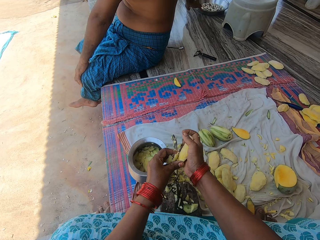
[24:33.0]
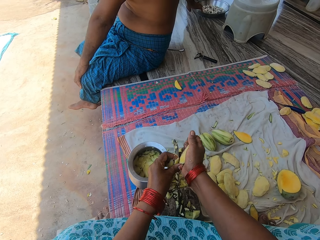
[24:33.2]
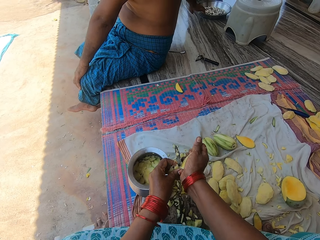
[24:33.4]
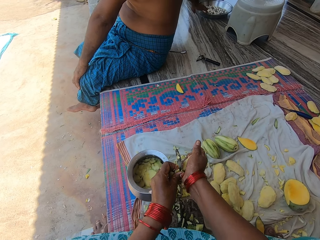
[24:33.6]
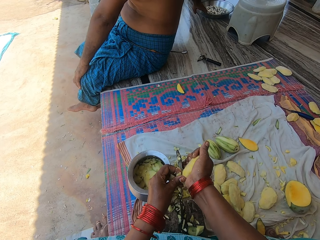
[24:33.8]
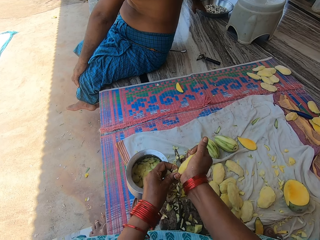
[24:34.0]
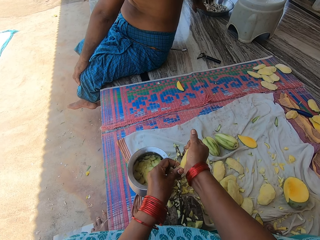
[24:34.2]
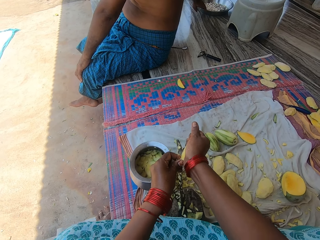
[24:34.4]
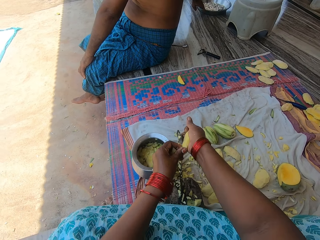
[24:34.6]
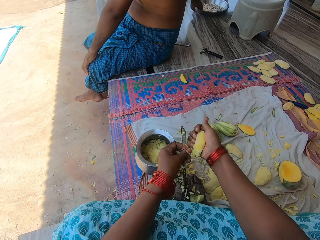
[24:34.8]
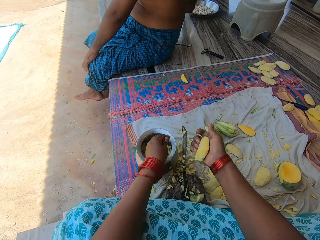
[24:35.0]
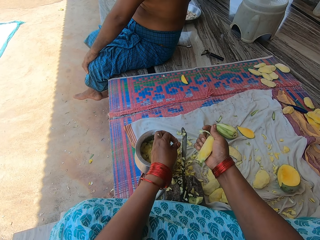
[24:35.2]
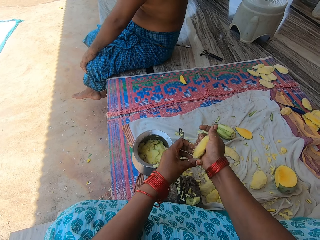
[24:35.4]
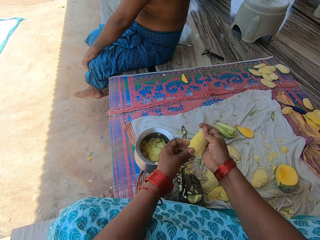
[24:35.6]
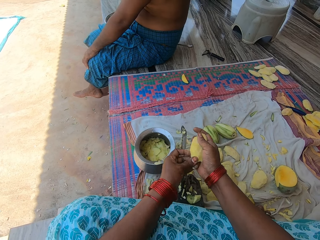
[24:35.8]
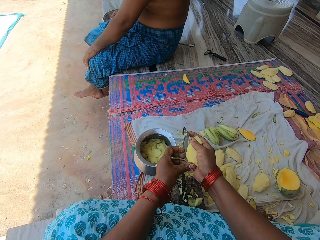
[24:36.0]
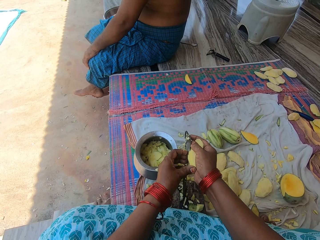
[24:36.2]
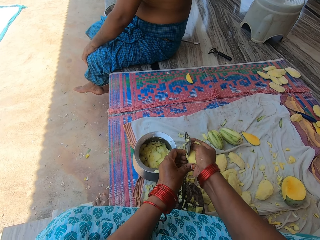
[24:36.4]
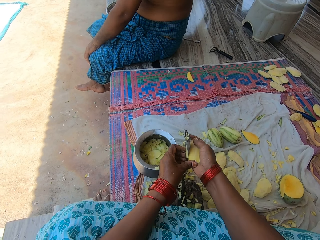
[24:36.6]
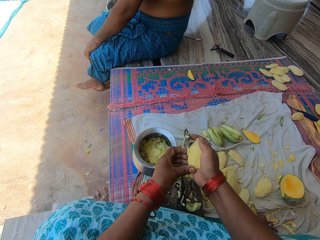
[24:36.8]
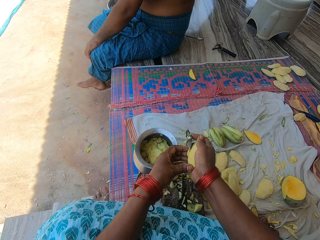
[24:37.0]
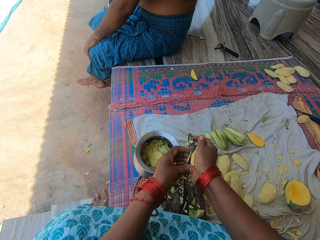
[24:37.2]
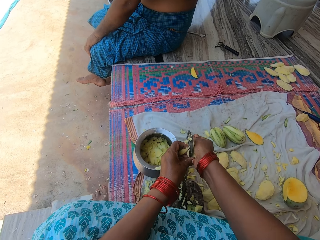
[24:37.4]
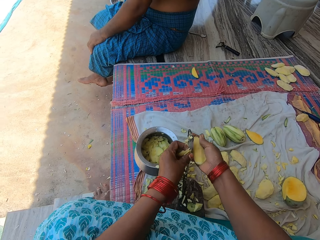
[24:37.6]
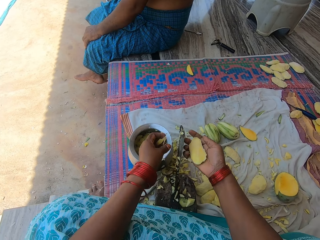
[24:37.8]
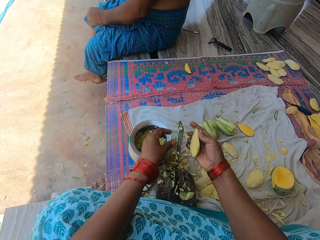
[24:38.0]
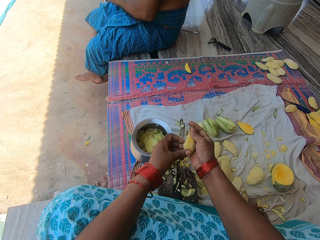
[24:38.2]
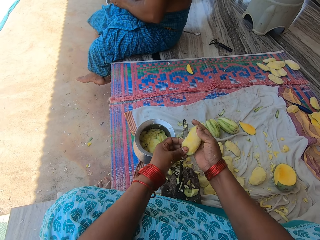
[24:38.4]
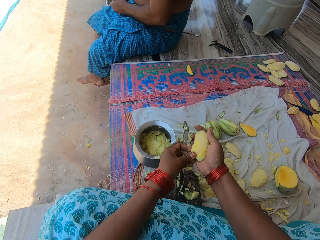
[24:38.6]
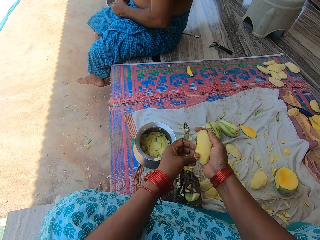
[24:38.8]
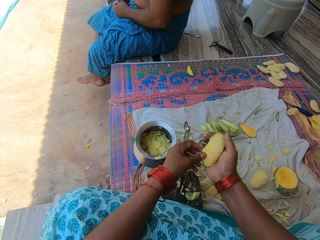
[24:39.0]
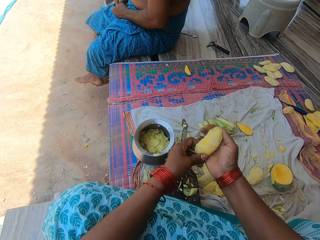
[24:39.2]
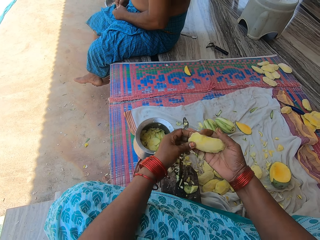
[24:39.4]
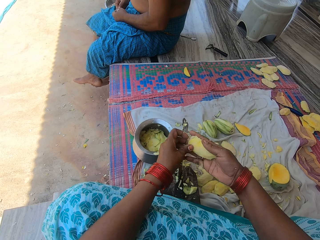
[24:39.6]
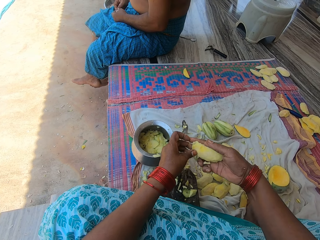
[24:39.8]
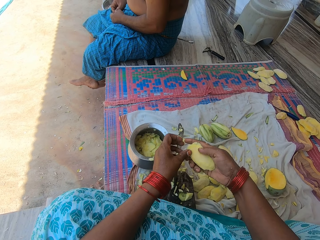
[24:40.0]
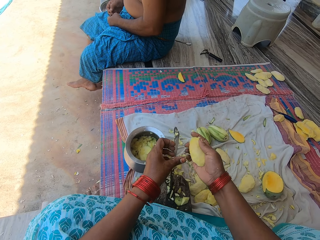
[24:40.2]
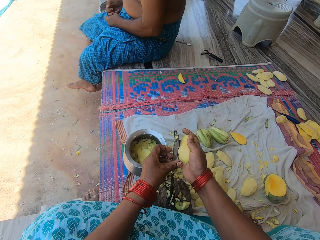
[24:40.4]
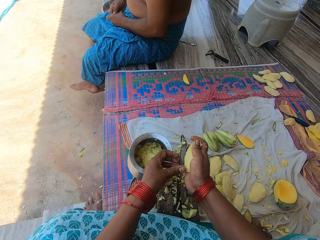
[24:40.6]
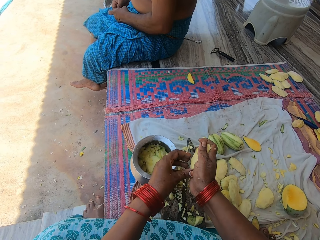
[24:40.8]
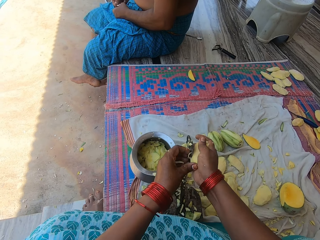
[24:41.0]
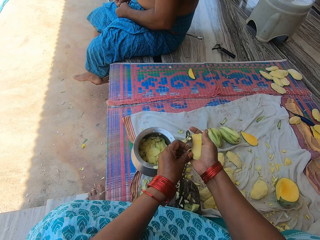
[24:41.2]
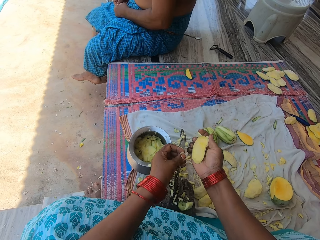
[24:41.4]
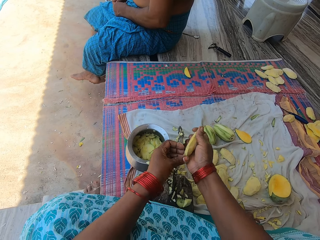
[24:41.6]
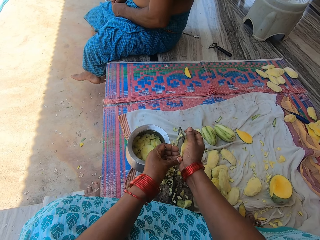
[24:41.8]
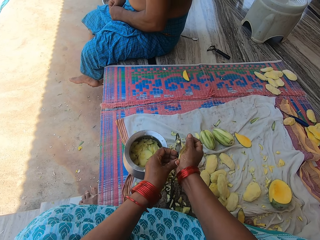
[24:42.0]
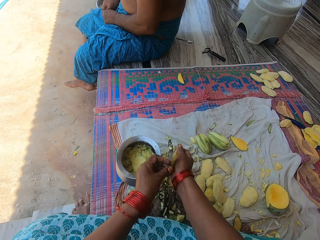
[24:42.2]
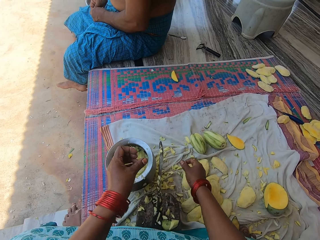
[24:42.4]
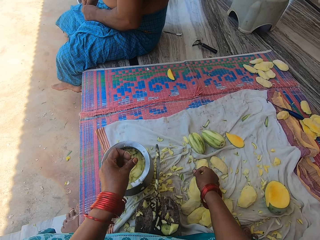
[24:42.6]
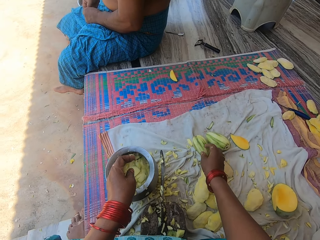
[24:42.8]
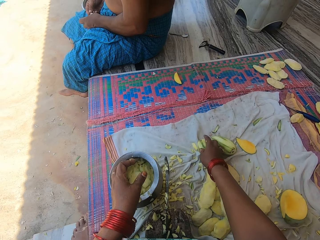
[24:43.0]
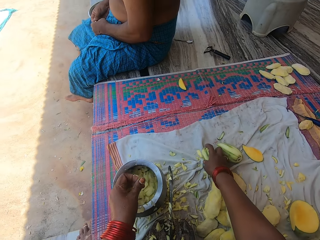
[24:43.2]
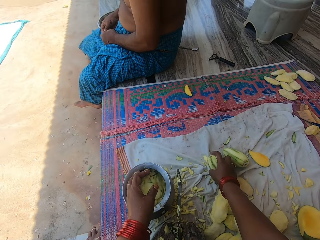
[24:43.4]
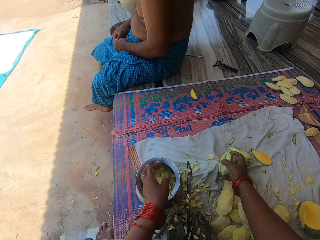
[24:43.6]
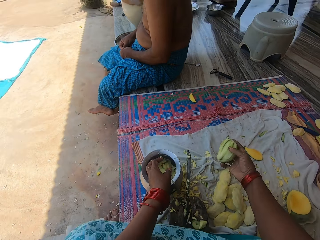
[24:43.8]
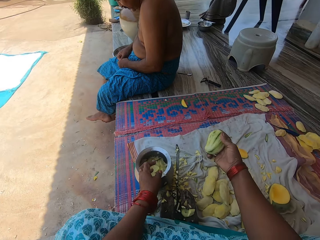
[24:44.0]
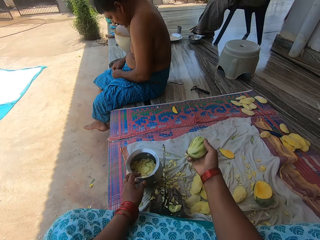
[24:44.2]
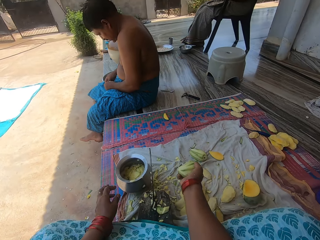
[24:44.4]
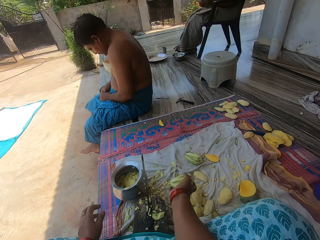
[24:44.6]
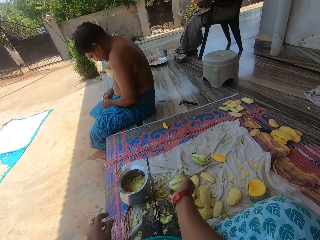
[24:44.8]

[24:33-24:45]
The camera wearer places the mango in the cooking pot. They cut the mango on the blade. They place the mango in the cooking pot. They cut the mango. They drop the mango seed. They place the mango on the mat. They place the mango in the cooking pot. They take the mango from the cloth.

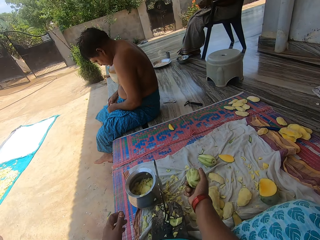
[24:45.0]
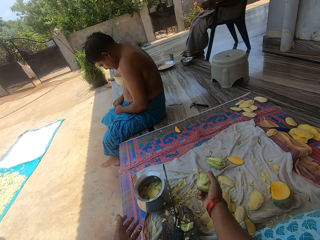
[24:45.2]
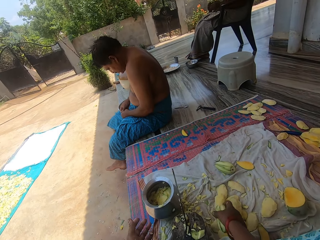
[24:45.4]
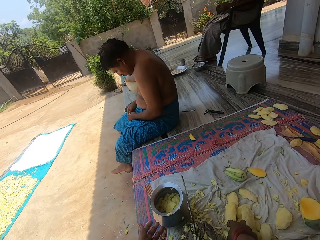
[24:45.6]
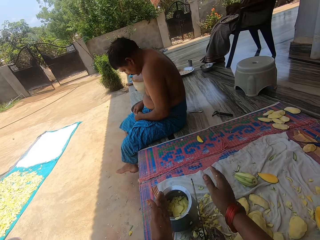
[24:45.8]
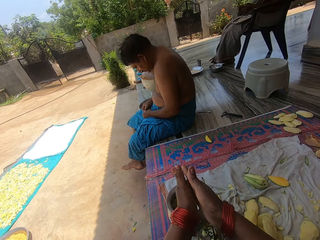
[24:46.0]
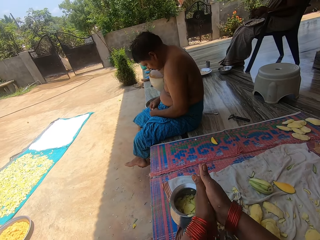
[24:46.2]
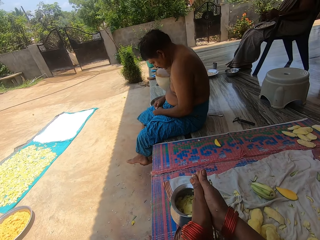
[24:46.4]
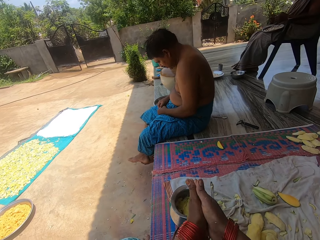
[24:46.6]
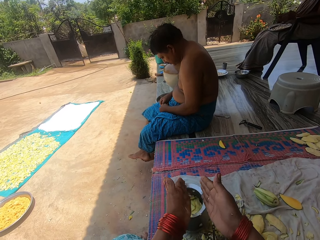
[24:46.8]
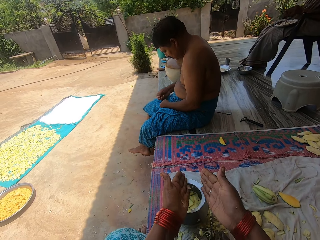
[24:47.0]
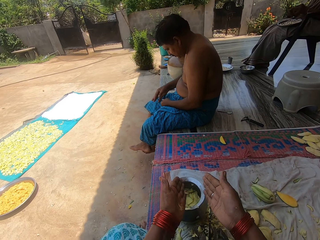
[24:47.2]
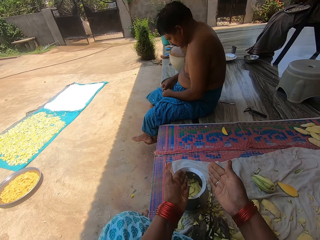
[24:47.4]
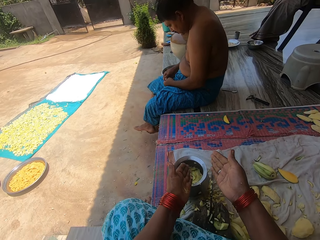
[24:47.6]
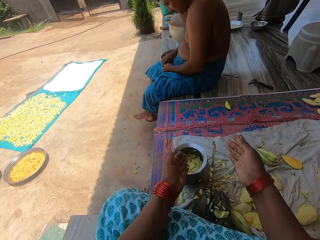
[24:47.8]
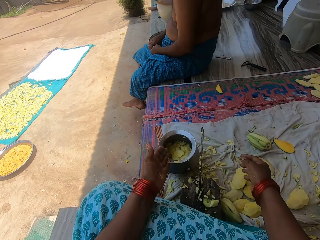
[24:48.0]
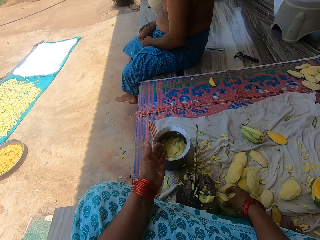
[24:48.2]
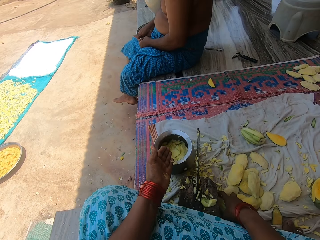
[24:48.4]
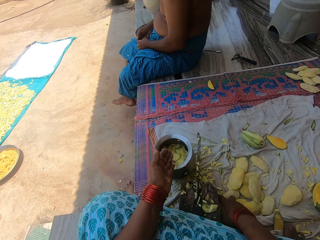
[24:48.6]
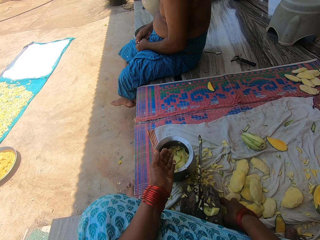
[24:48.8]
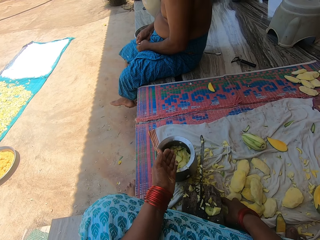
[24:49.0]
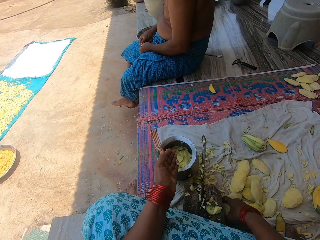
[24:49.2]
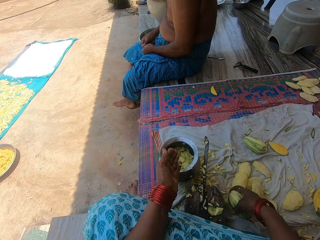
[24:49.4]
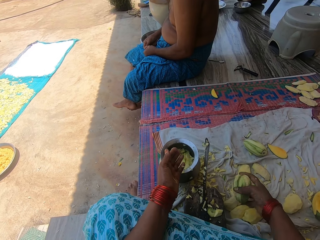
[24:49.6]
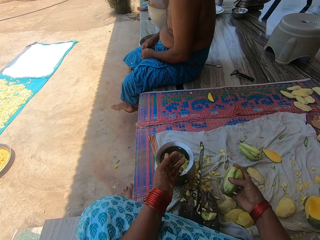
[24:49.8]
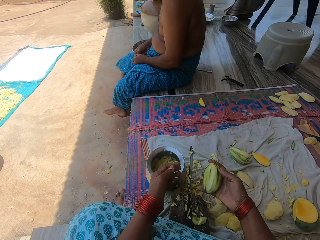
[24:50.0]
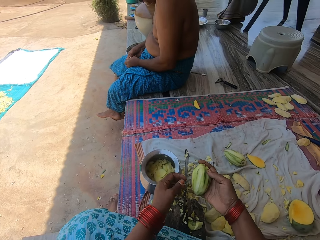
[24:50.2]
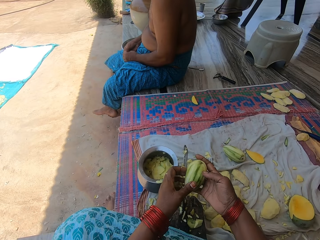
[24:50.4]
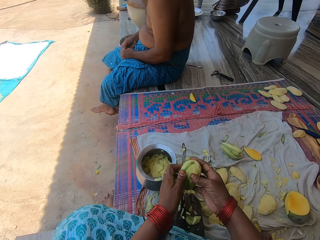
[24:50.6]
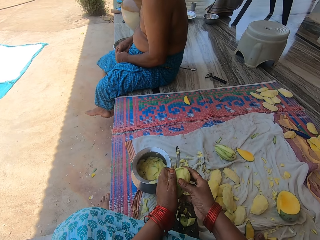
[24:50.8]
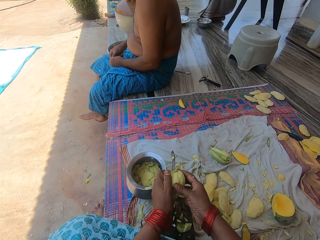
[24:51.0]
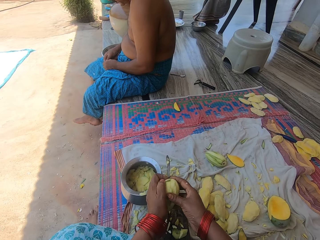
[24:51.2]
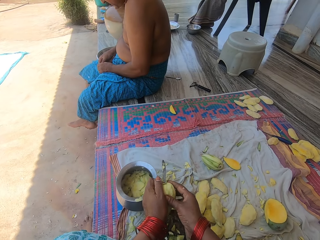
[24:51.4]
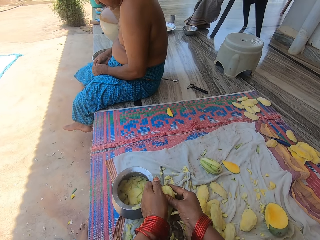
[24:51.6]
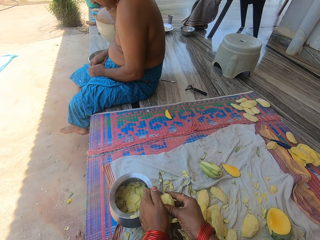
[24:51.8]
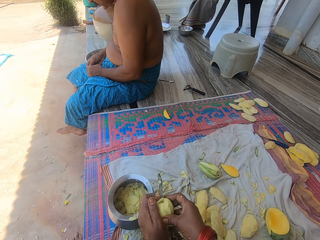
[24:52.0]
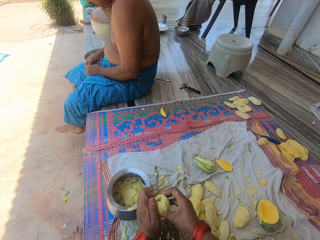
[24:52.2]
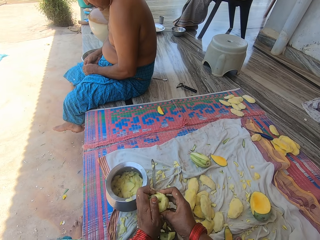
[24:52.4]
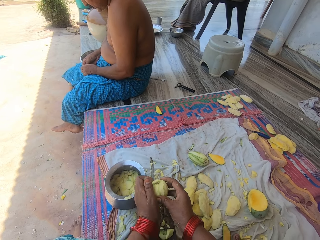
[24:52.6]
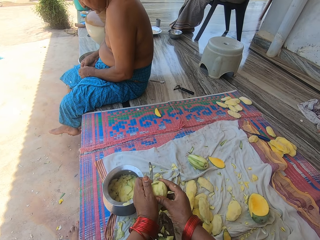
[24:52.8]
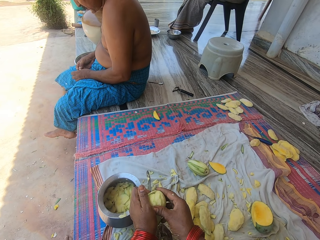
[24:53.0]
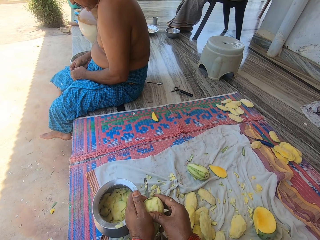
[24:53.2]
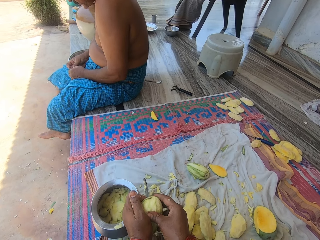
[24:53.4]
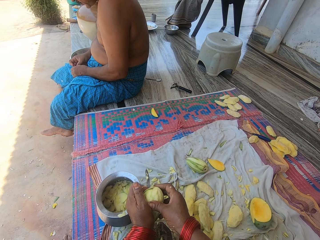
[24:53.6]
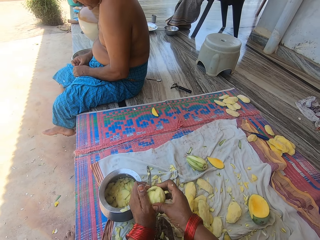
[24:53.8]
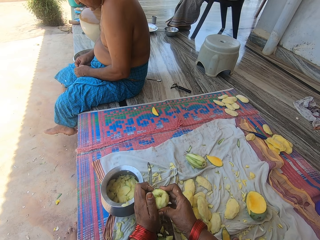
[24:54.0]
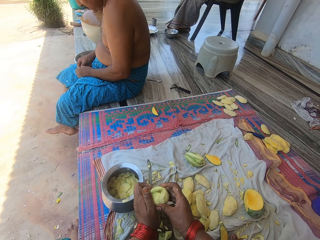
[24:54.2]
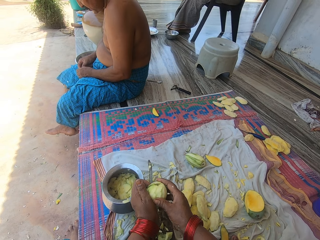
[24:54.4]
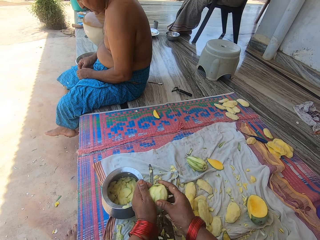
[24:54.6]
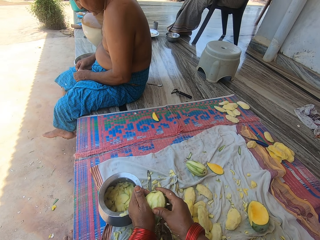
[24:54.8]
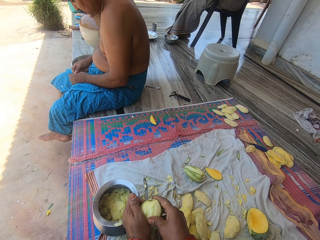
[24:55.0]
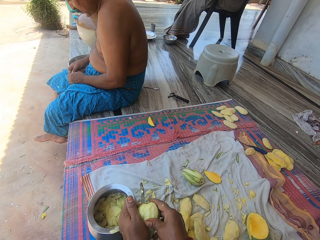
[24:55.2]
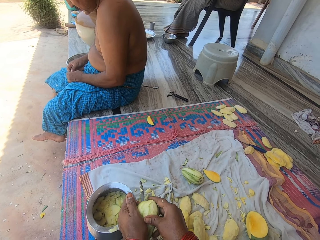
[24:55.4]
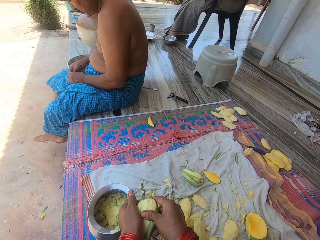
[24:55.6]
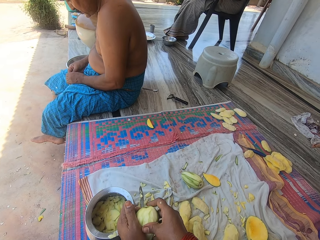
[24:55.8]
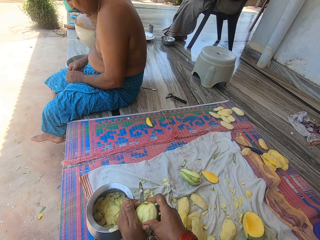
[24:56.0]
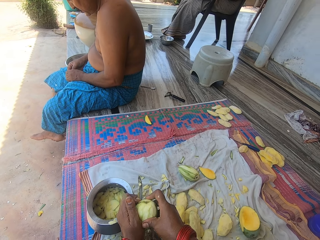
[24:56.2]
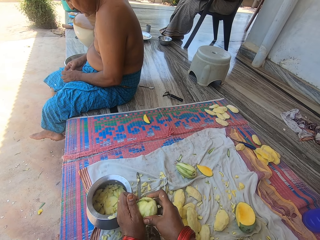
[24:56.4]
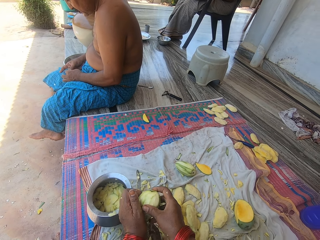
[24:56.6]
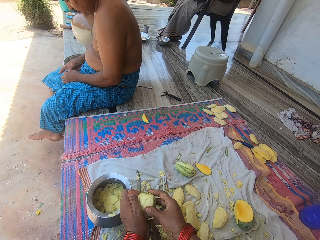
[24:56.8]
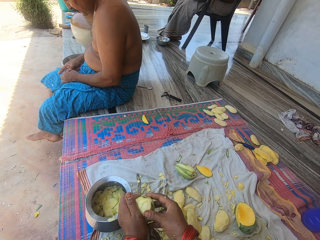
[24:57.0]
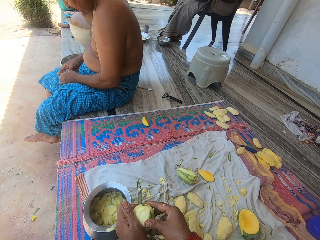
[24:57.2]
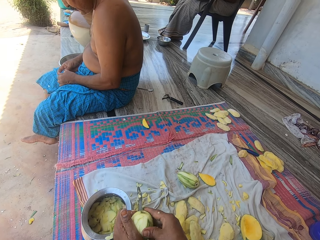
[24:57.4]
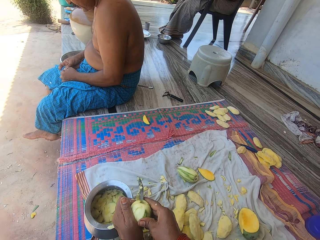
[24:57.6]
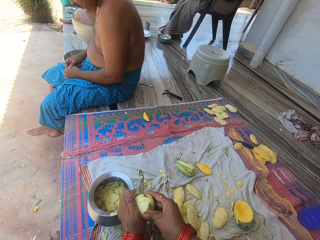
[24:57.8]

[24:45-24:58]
The camera wearer places the mango on the mat. She rubs her palms together. She takes the mango from the cloth. She cuts the mango on the blade.
